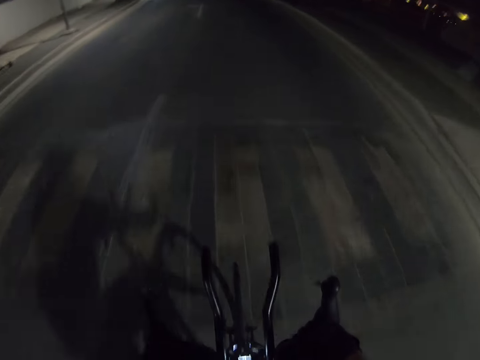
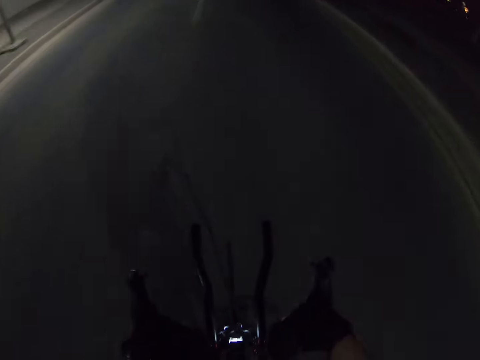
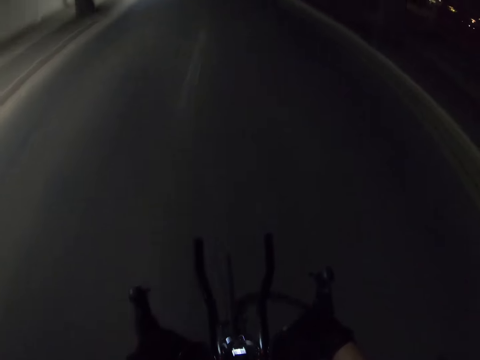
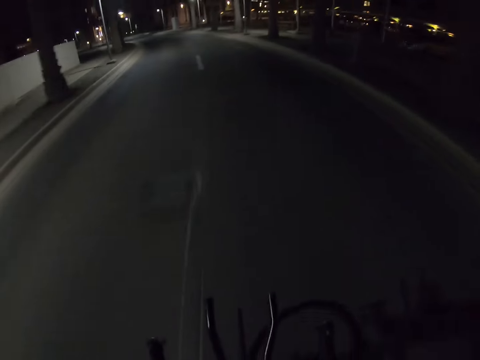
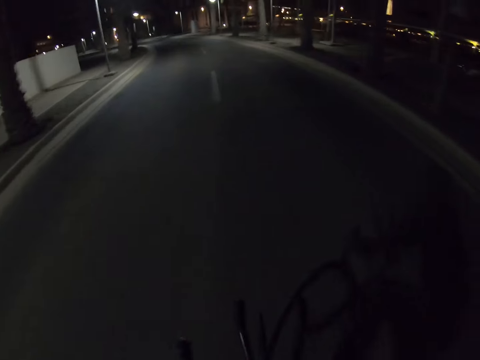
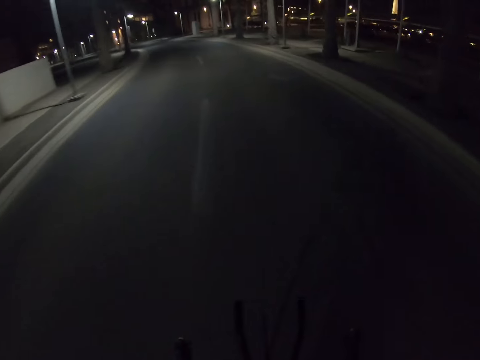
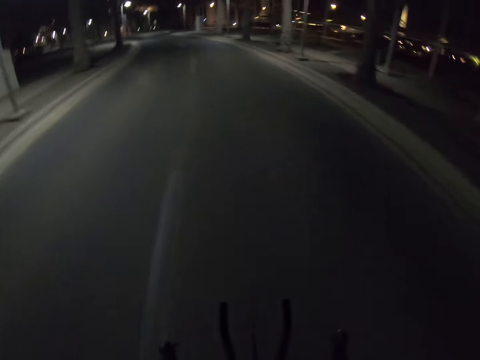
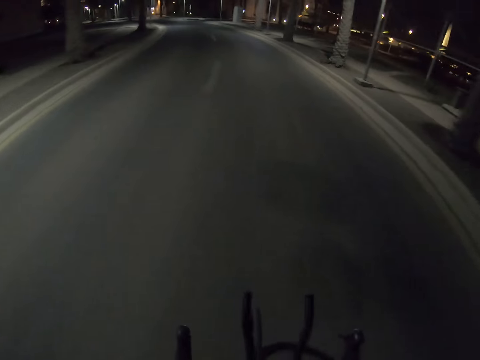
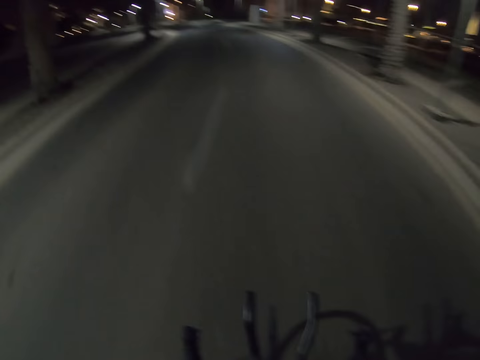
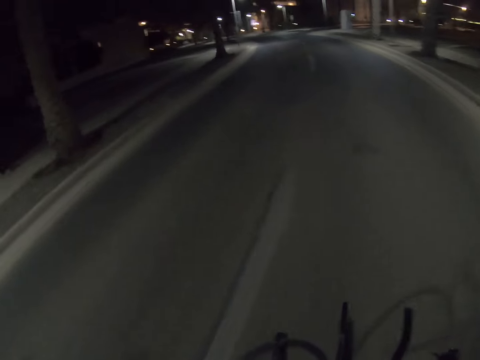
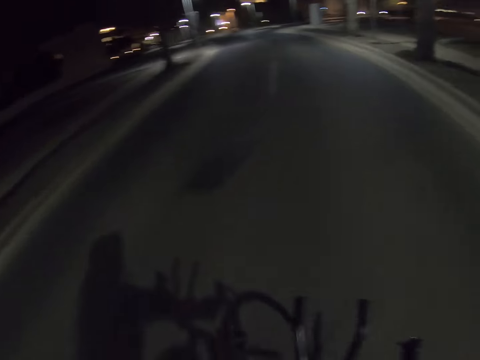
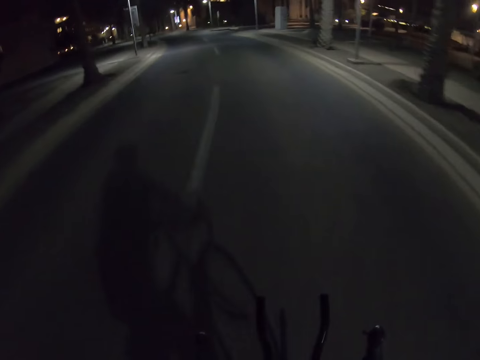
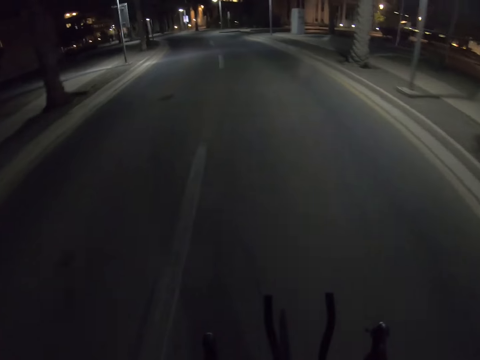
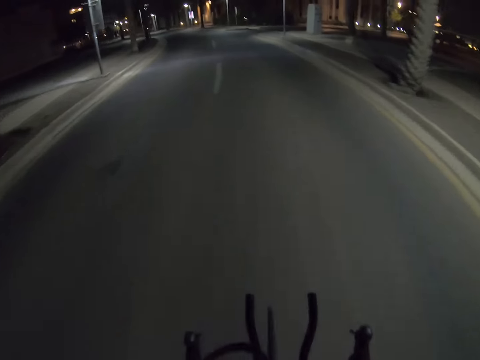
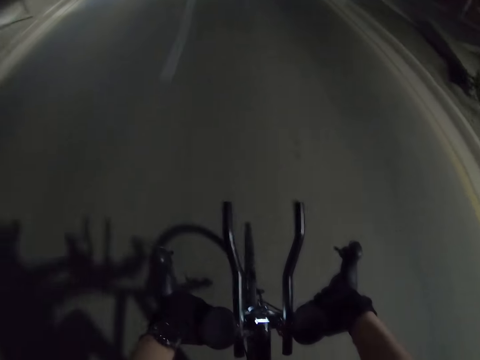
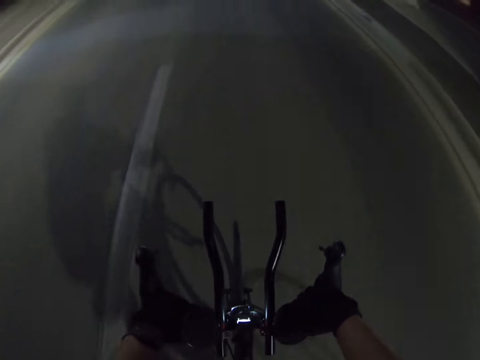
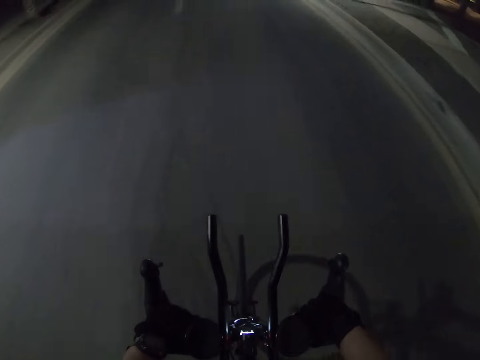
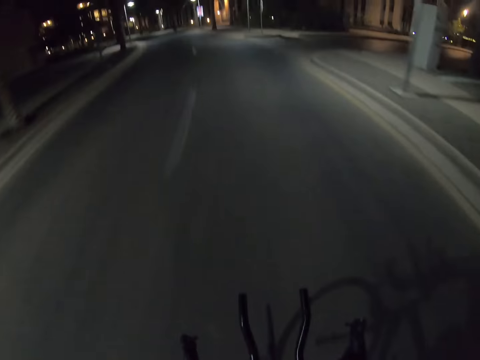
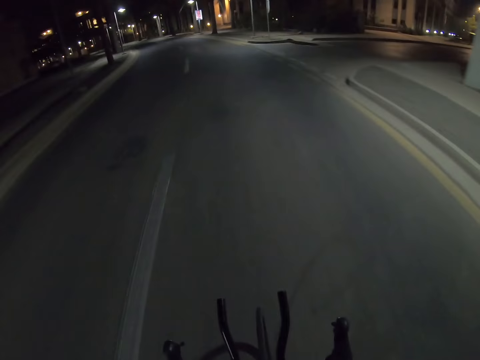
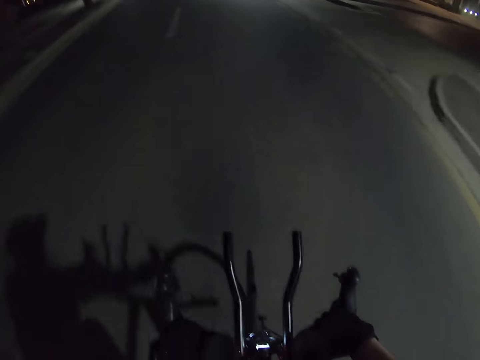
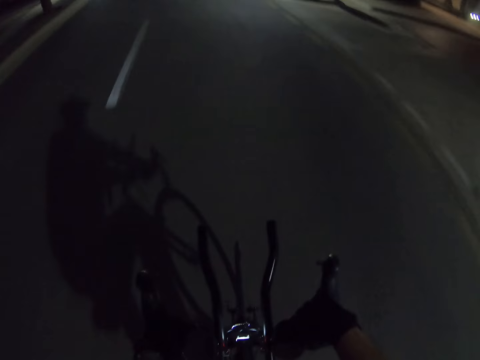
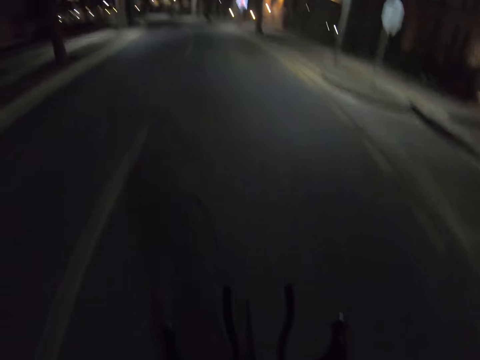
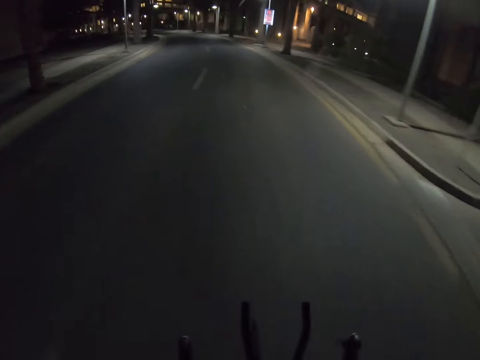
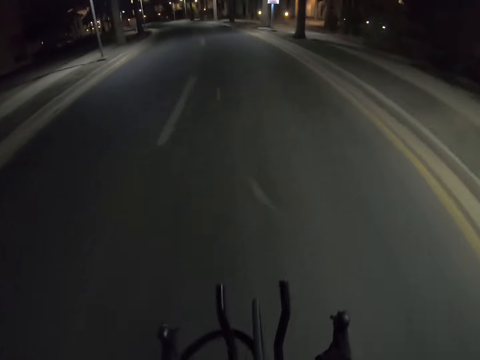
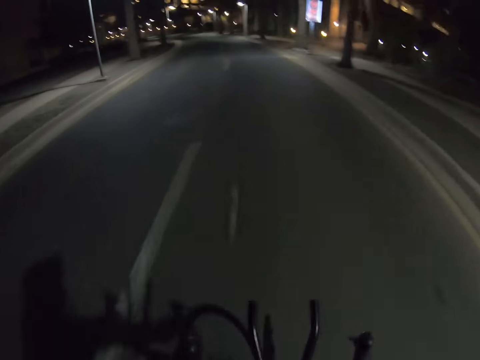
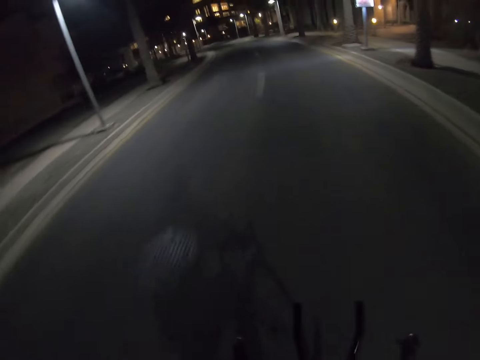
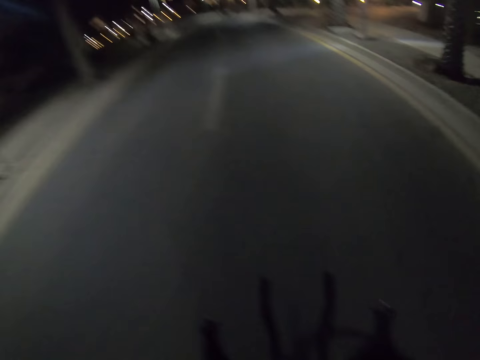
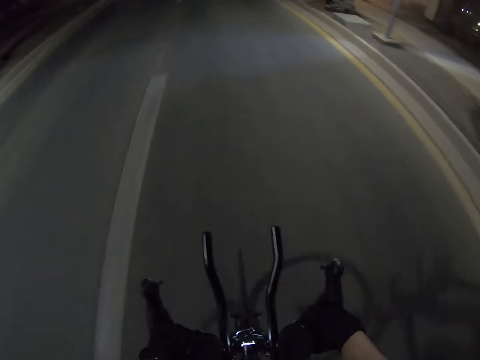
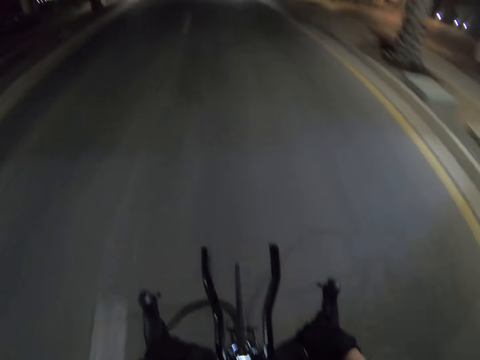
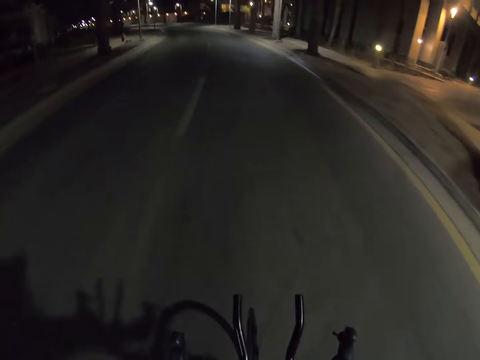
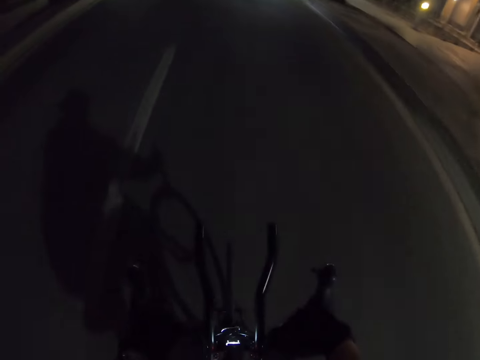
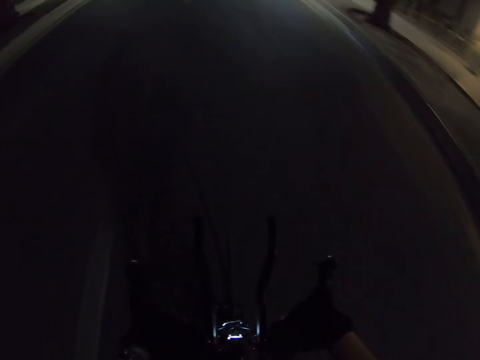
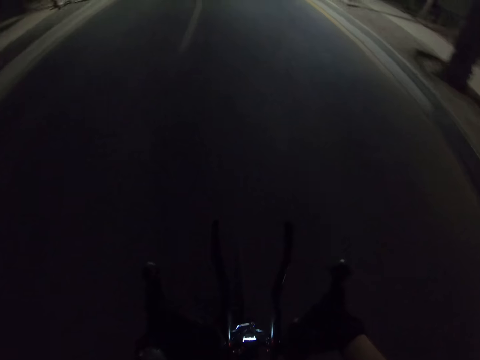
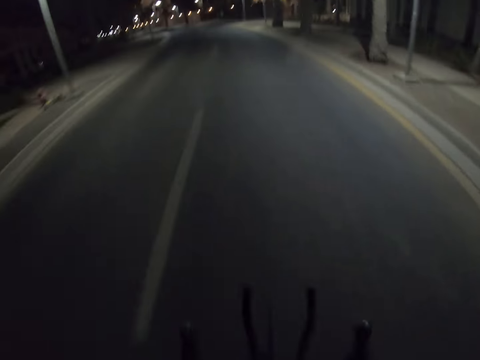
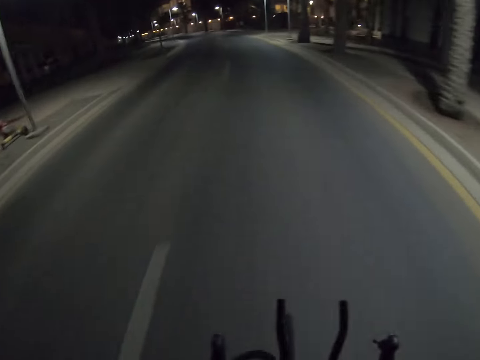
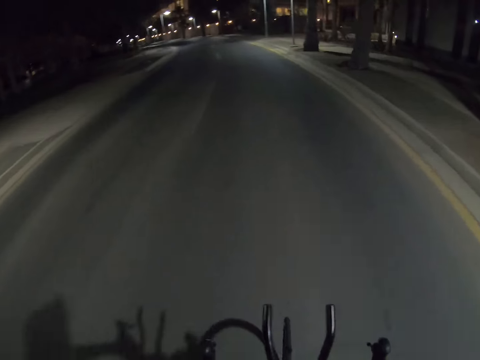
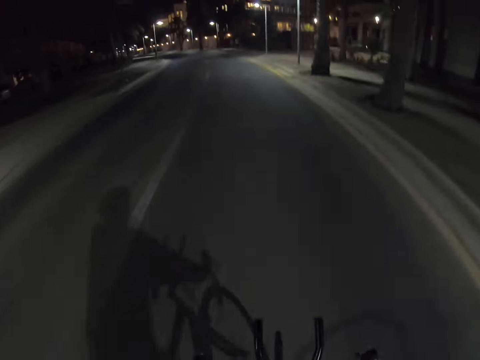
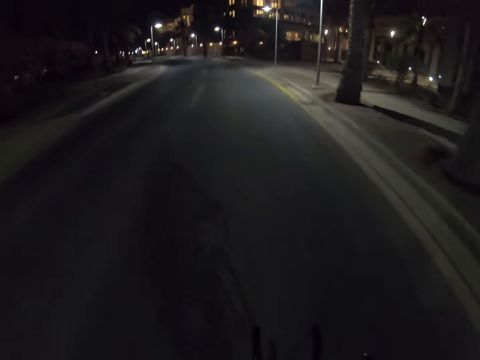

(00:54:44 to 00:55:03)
The camera wearer looks down. They look ahead. They look down. They look ahead. They look down. They look ahead. They look down. They look ahead. They look down. They look ahead.

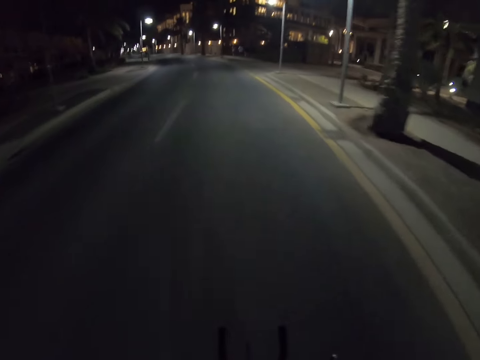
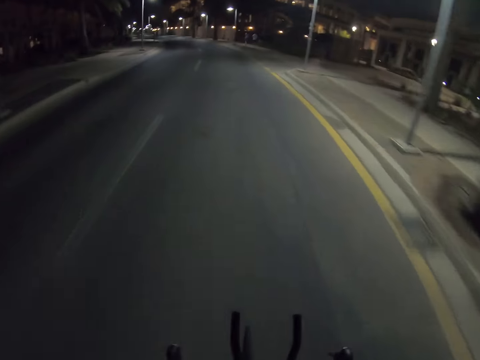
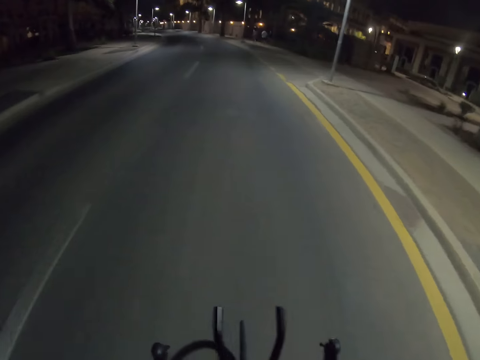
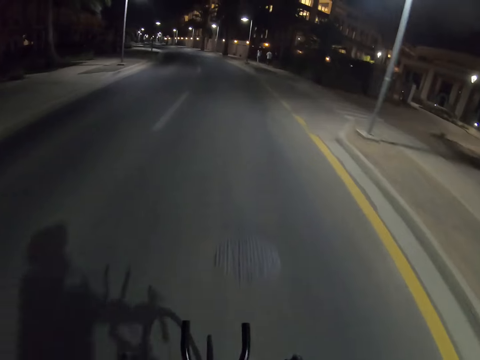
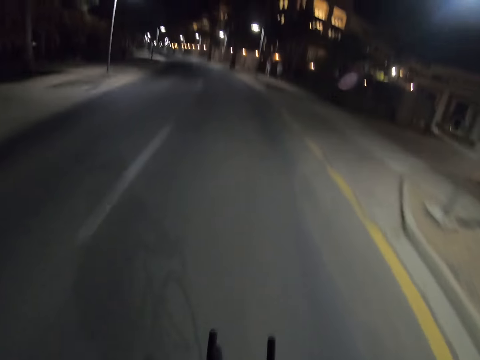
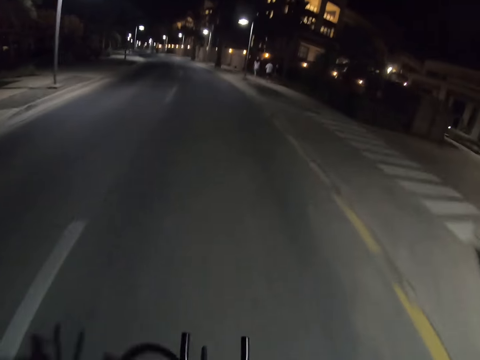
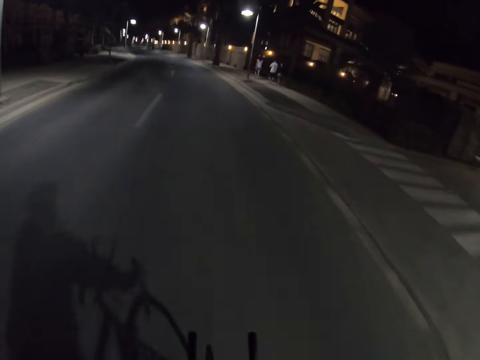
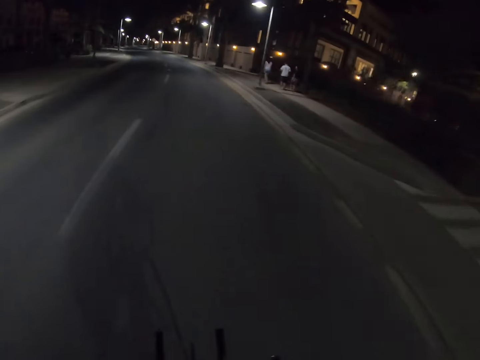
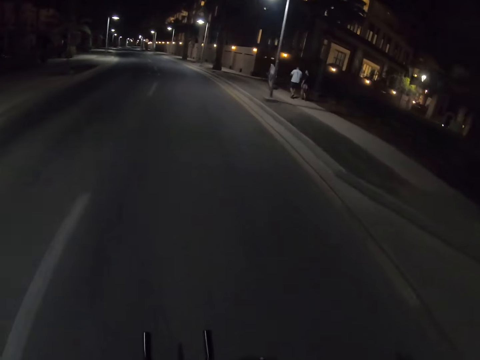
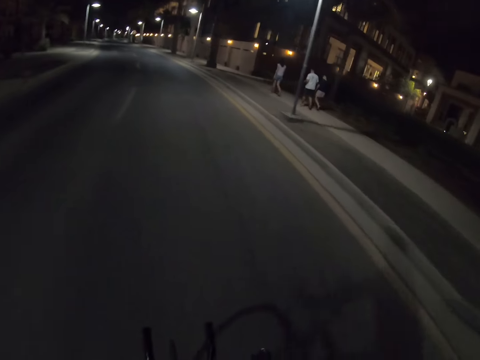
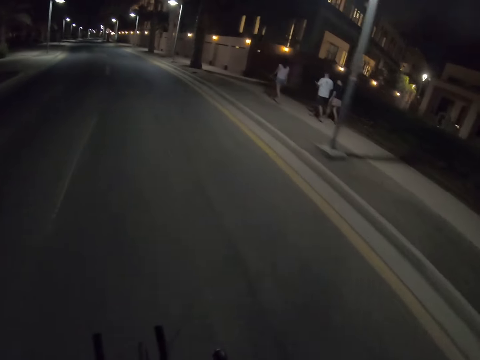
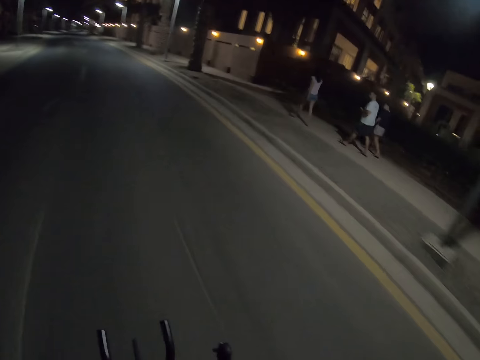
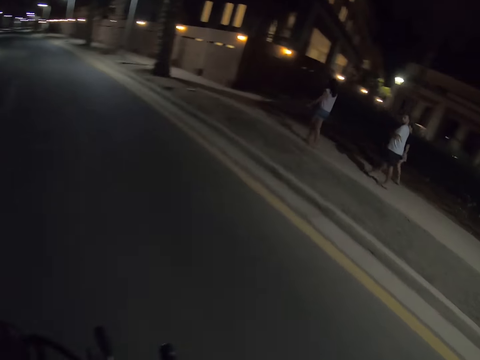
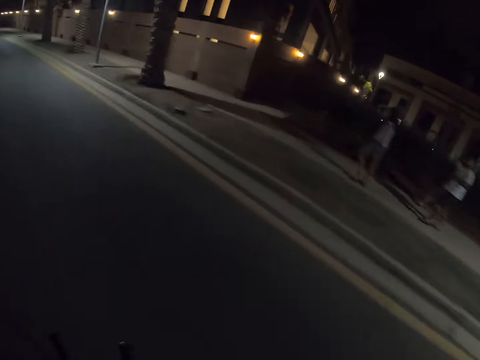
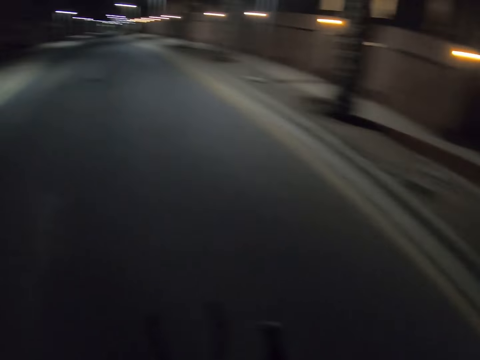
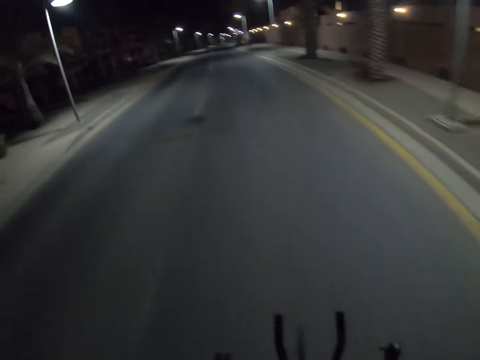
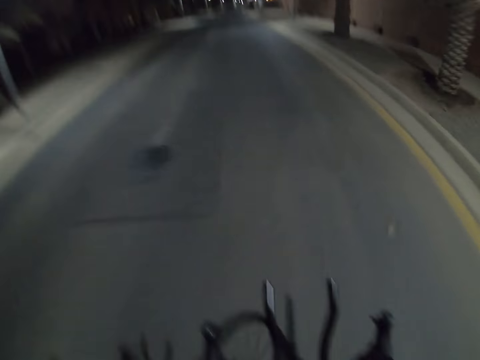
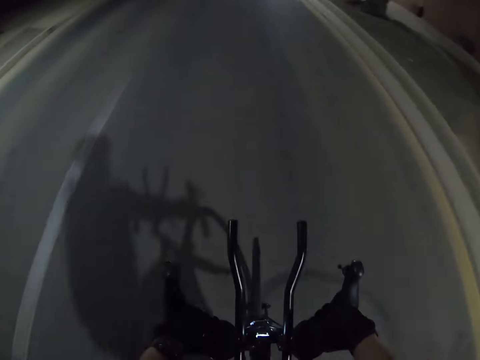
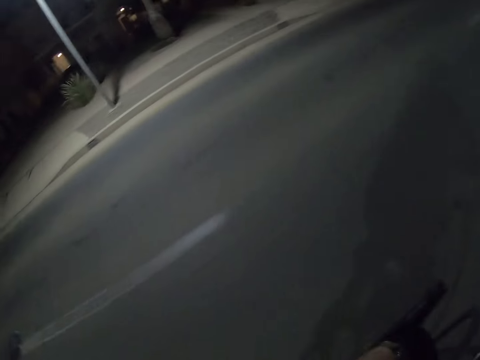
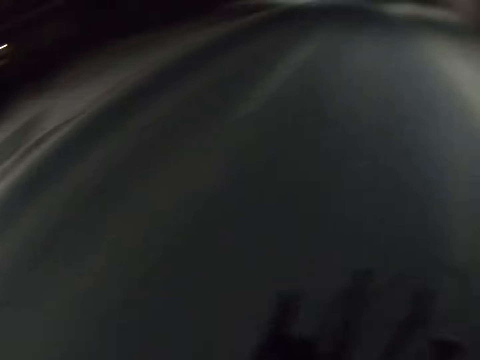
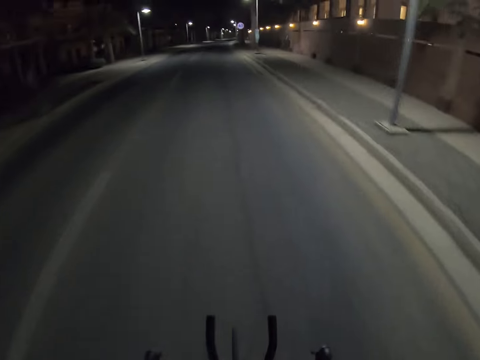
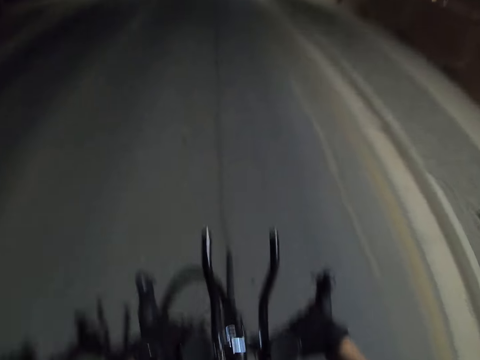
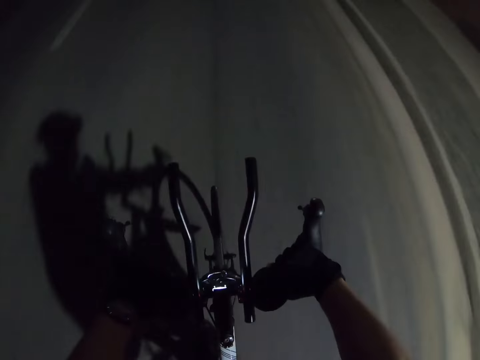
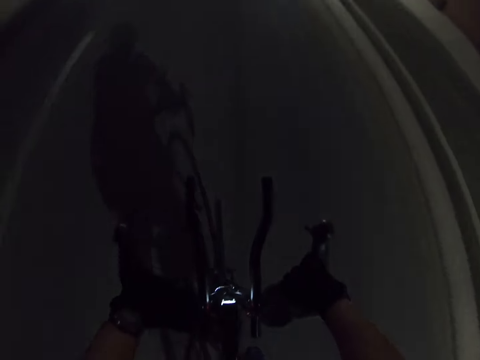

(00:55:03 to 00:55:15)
The camera wearer looks down. They look aside. They look ahead. They look down.
